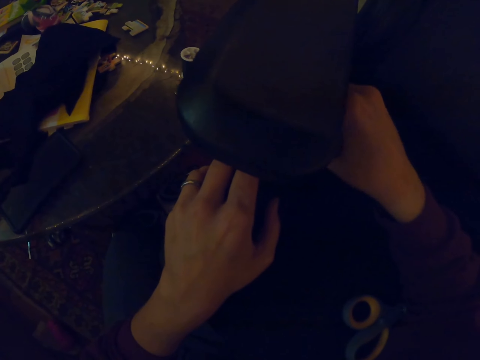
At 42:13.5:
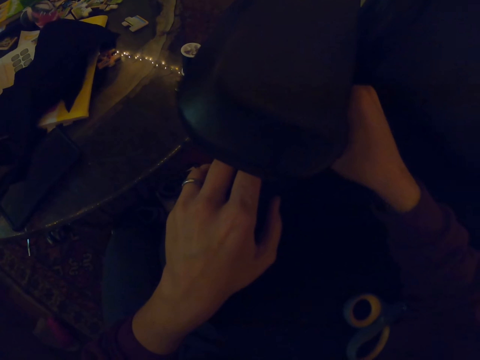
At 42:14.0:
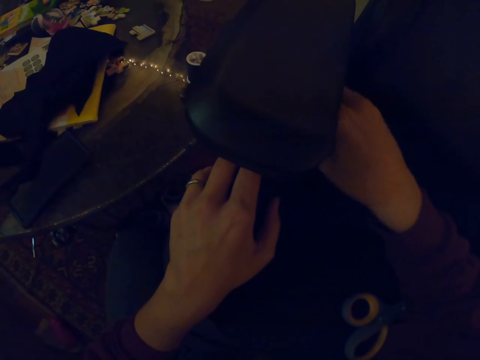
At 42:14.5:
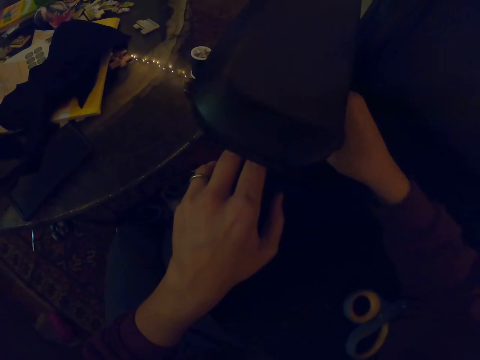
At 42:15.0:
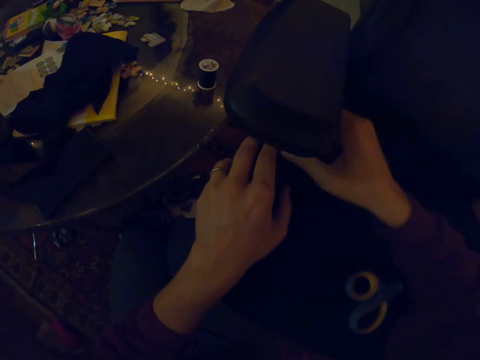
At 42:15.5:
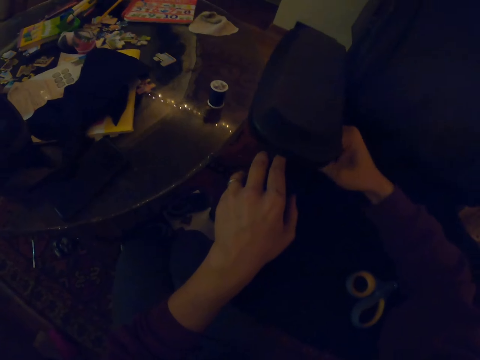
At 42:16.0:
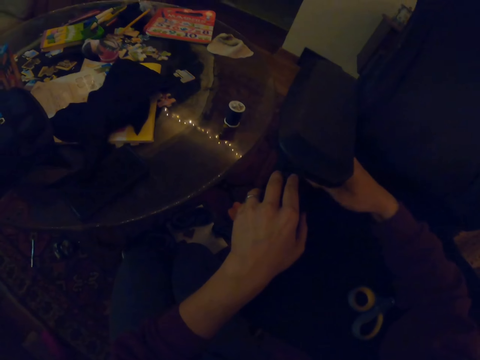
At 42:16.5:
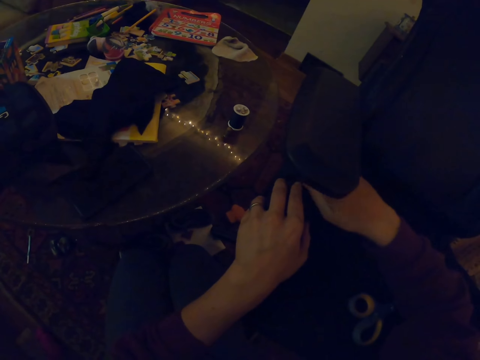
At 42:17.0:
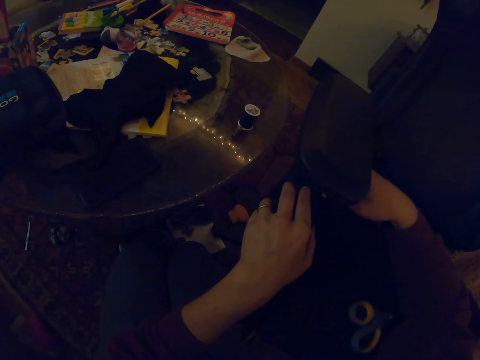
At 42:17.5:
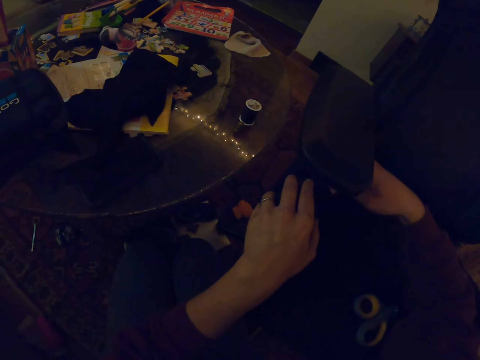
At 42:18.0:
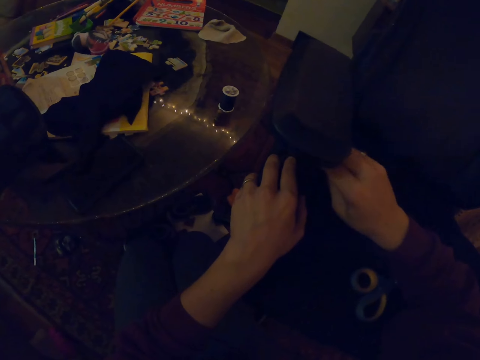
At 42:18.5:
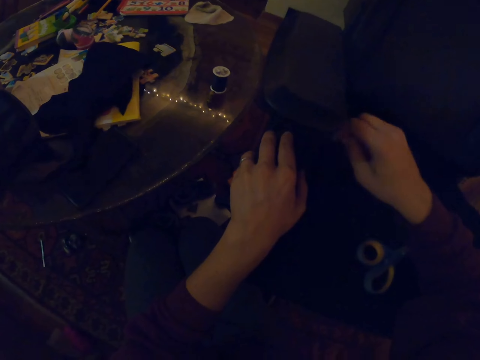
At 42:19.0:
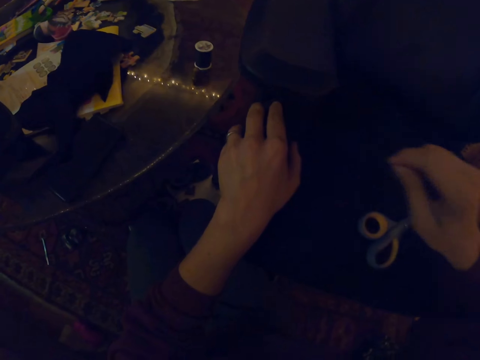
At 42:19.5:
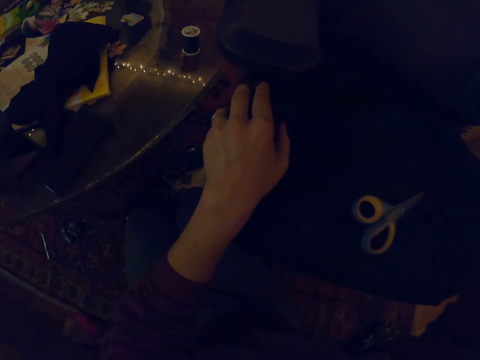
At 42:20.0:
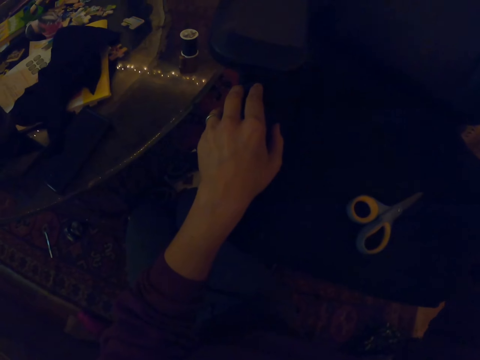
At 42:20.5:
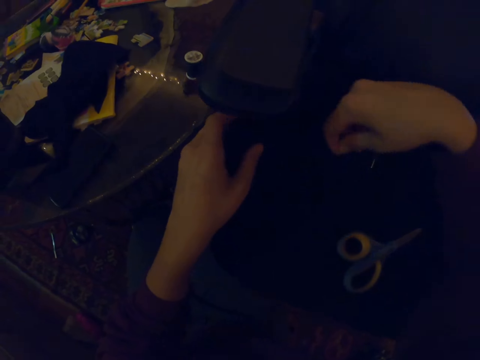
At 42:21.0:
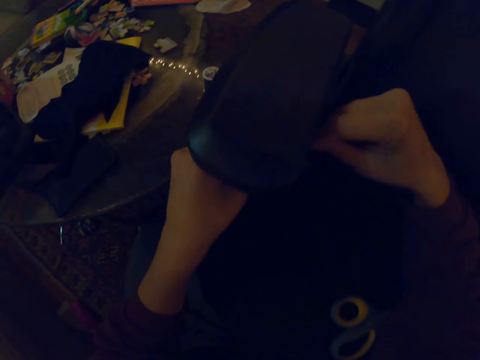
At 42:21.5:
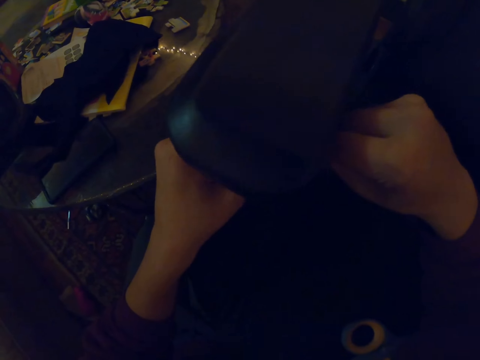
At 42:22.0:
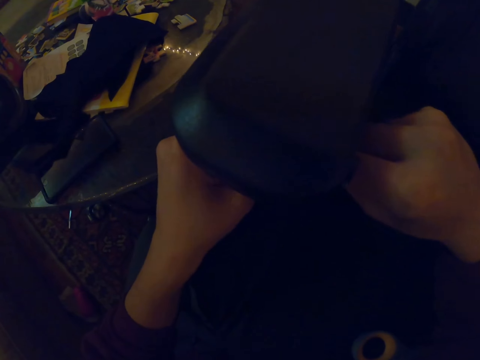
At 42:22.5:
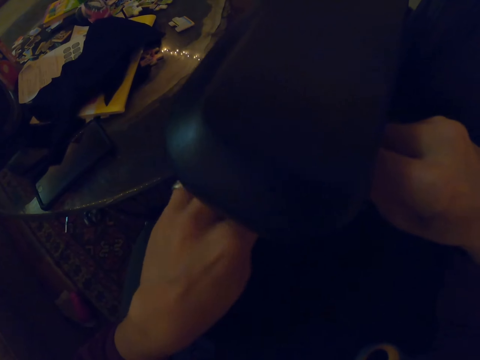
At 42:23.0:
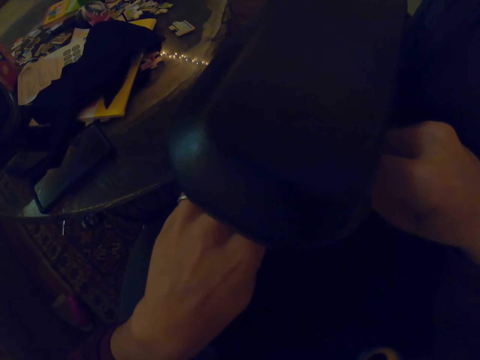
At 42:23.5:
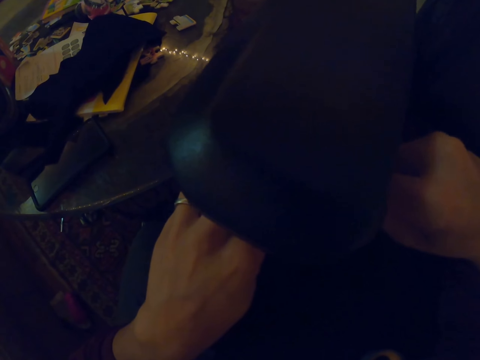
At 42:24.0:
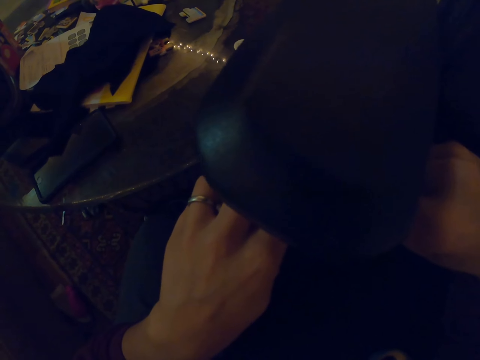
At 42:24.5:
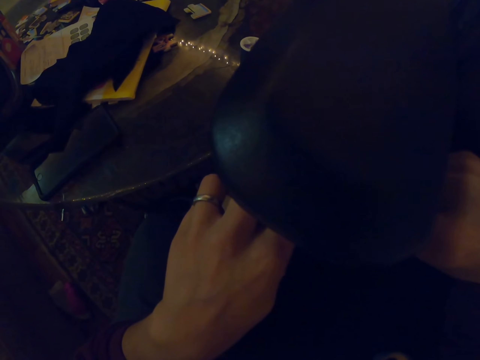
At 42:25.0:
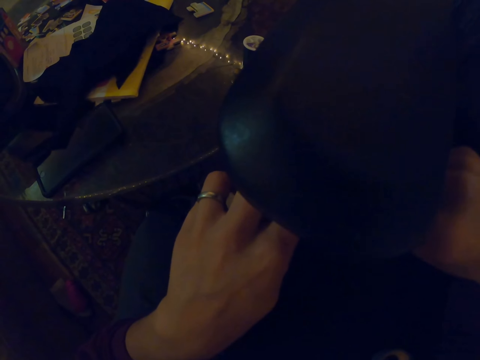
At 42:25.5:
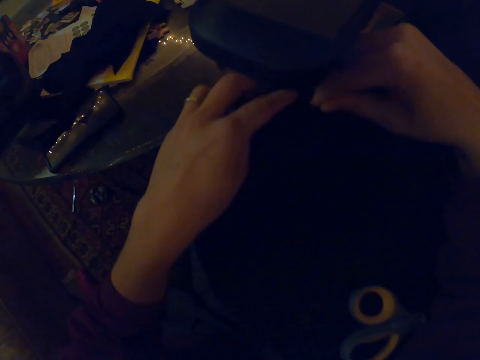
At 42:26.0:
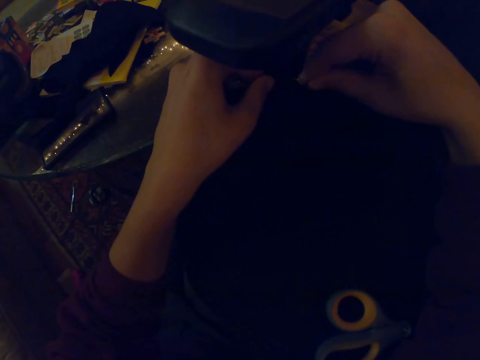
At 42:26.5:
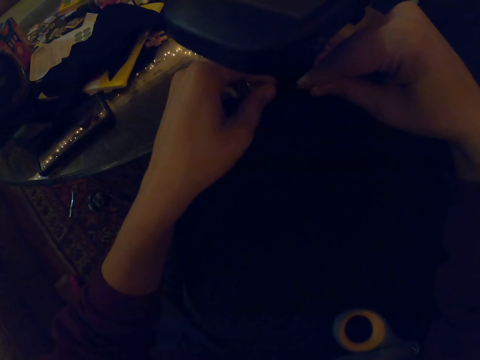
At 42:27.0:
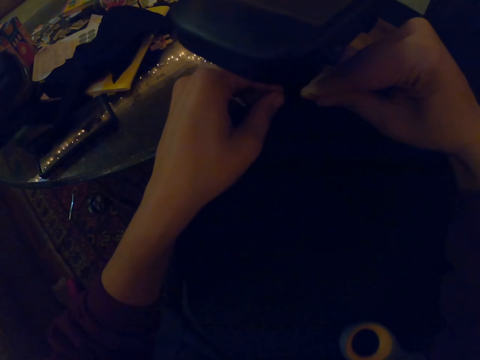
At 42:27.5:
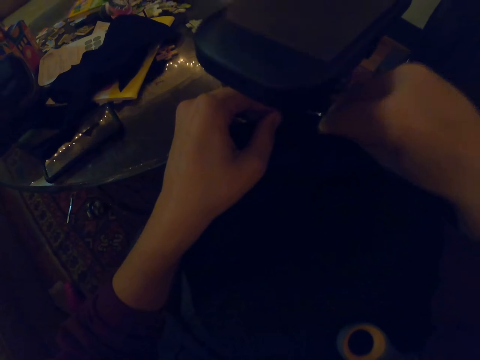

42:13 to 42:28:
The camera wearer pulls the needle. They pull the thread. They put the needle under the armrests.

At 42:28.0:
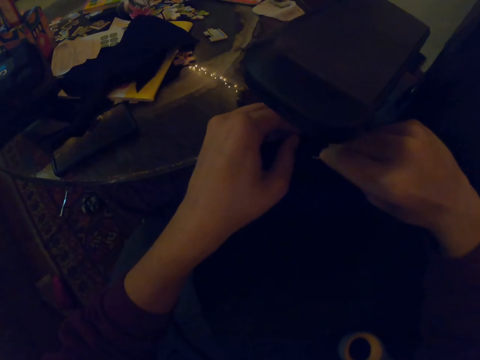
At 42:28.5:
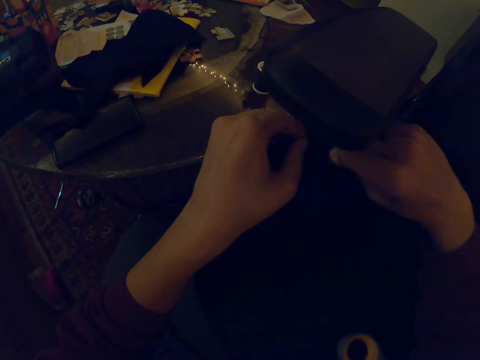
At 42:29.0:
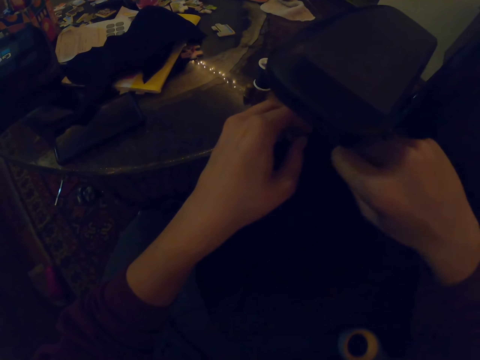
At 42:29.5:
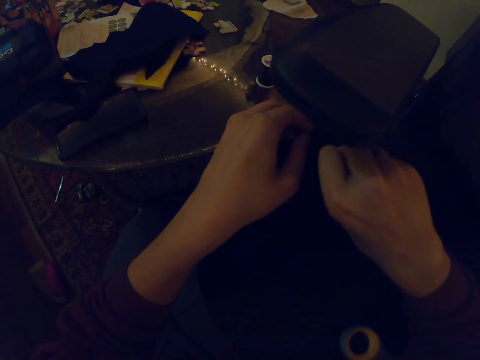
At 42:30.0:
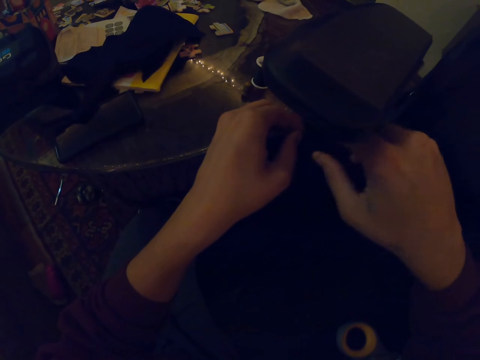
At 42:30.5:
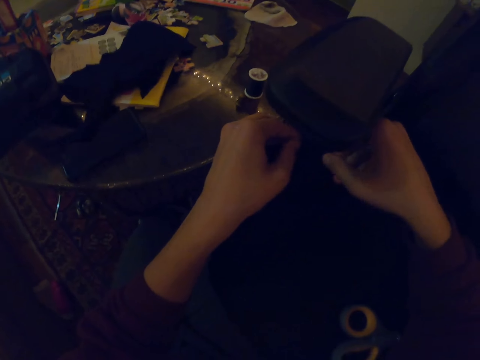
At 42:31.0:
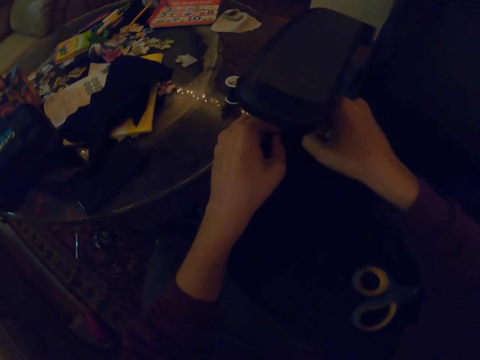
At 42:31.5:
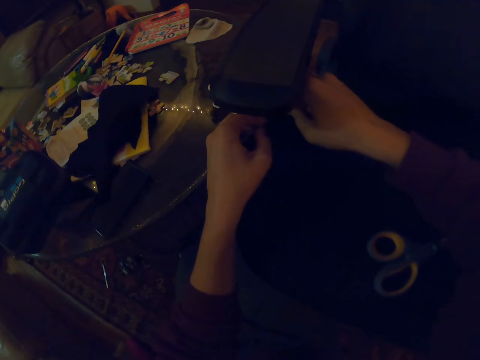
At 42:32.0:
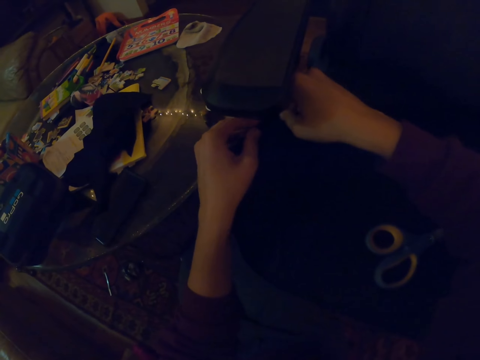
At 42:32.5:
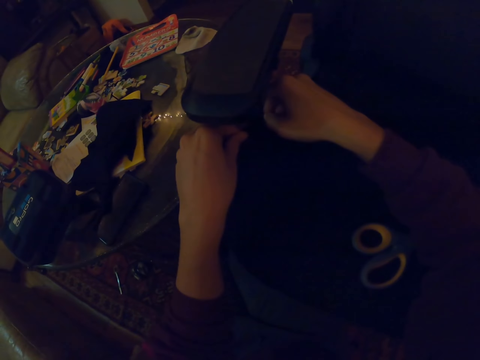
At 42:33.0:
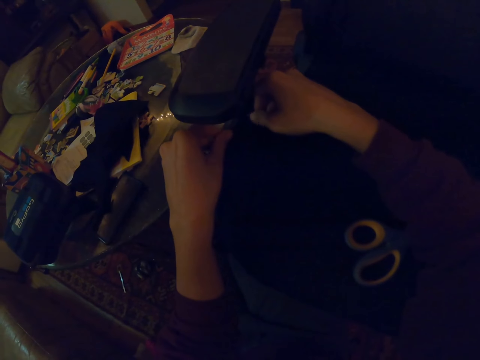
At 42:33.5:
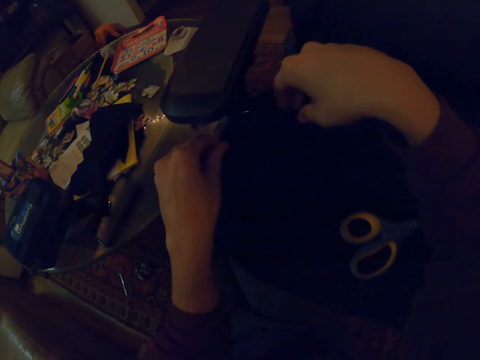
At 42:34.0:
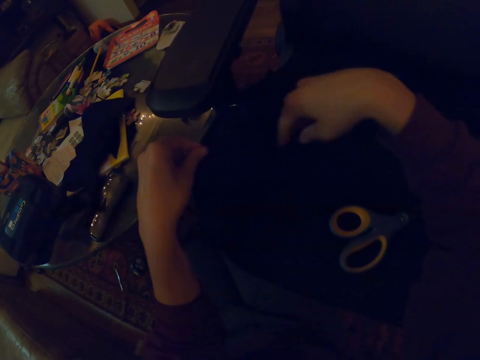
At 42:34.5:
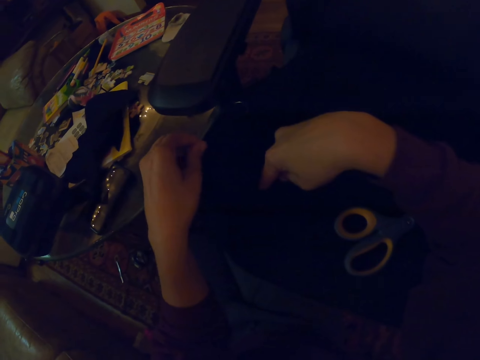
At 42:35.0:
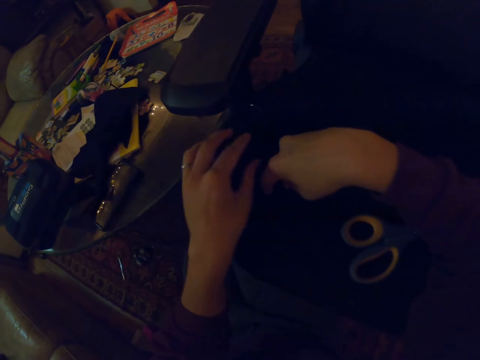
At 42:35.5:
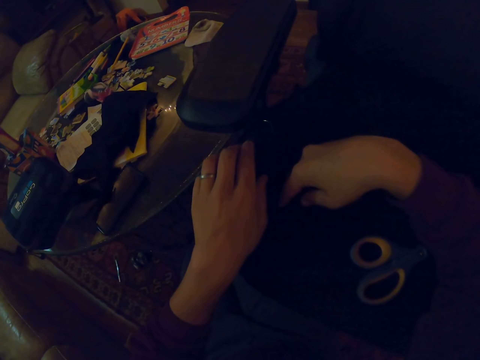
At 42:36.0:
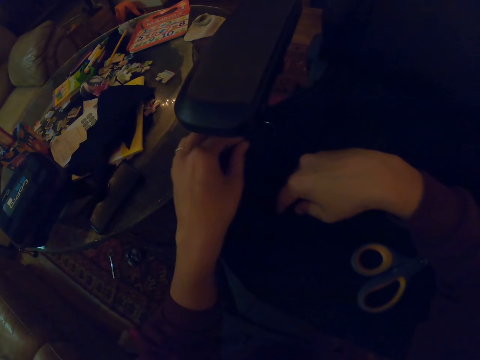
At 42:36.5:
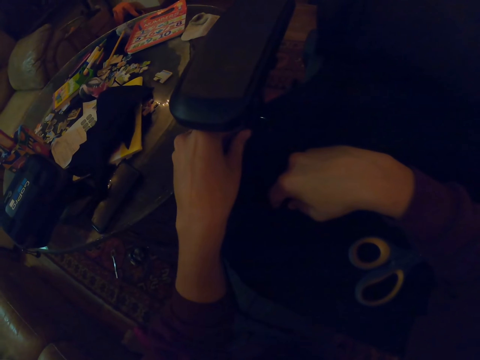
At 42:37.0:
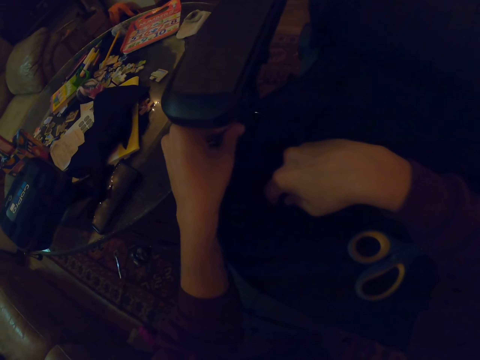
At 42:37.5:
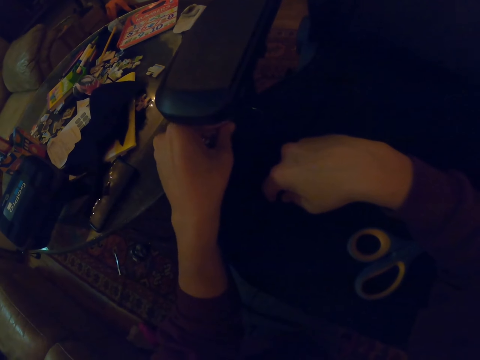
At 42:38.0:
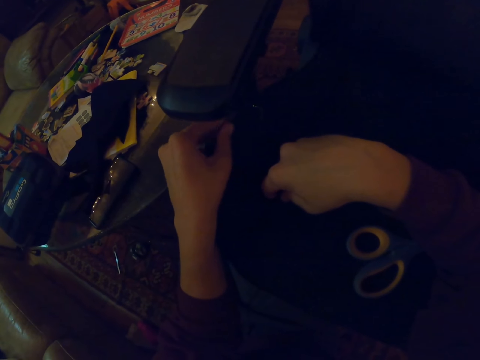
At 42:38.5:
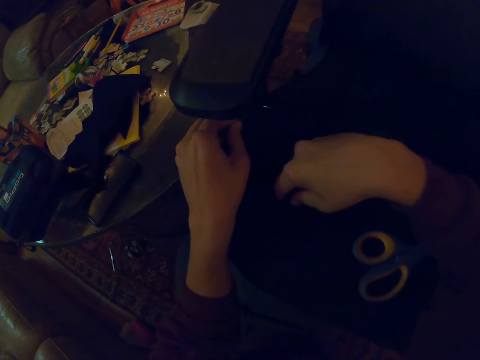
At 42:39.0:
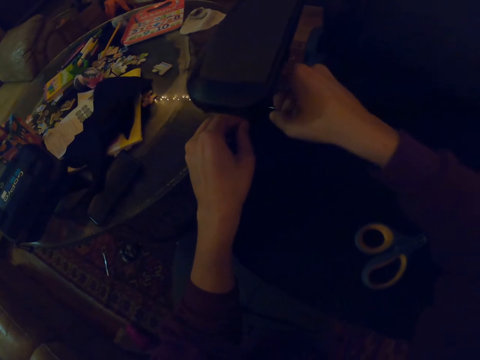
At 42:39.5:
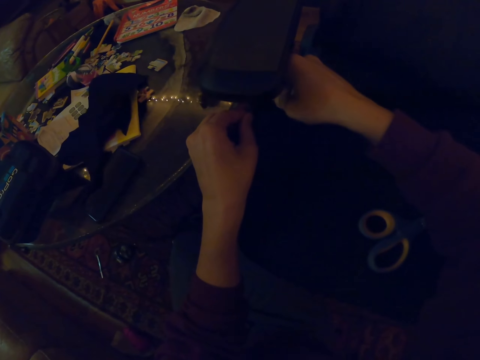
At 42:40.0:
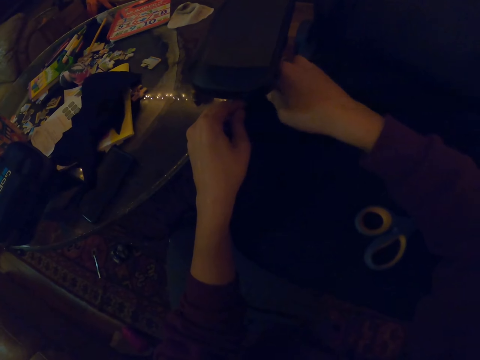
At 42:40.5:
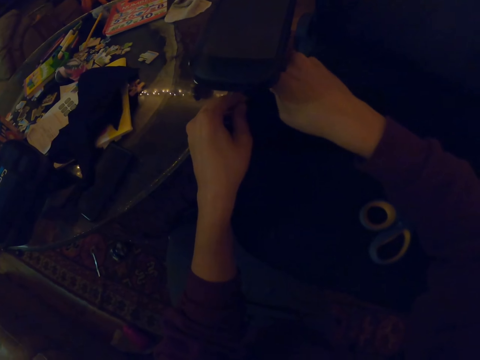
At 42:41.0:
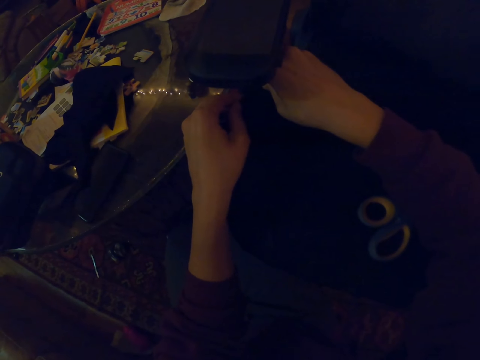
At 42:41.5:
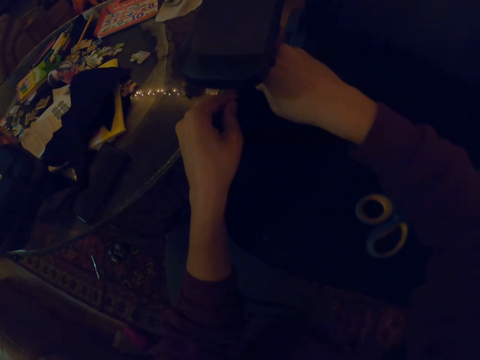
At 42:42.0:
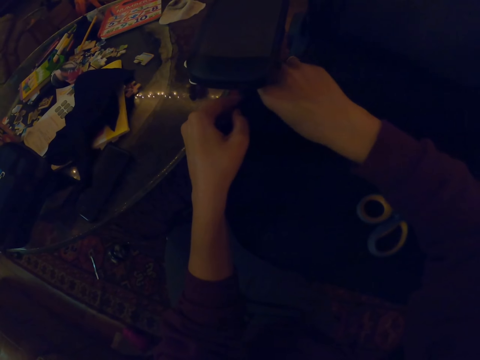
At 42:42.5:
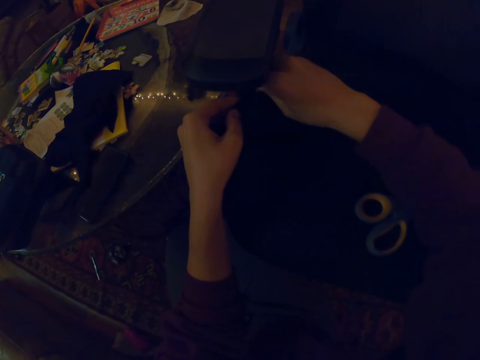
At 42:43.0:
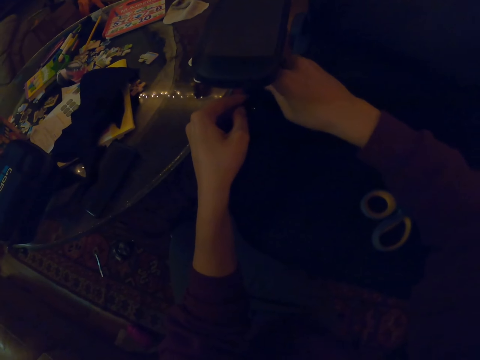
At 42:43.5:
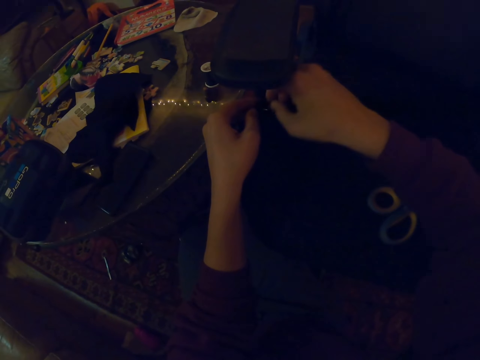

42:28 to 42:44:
The camera wearer adjusts the cloth on the seat pad. They put the needle under the armrests.
